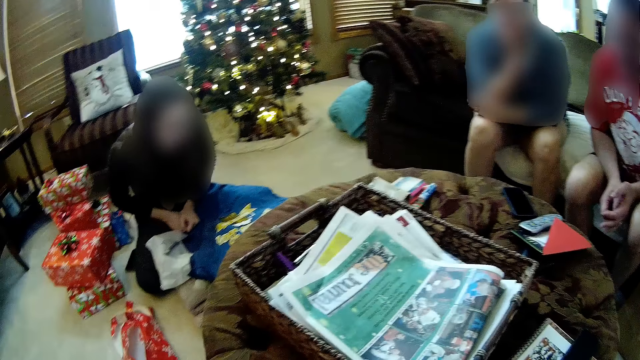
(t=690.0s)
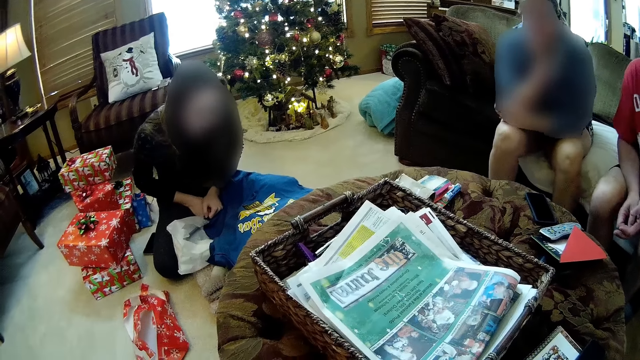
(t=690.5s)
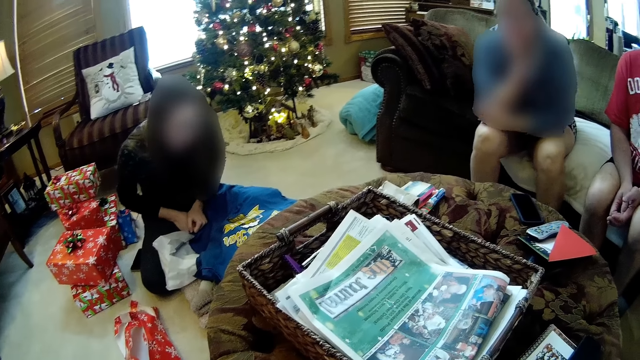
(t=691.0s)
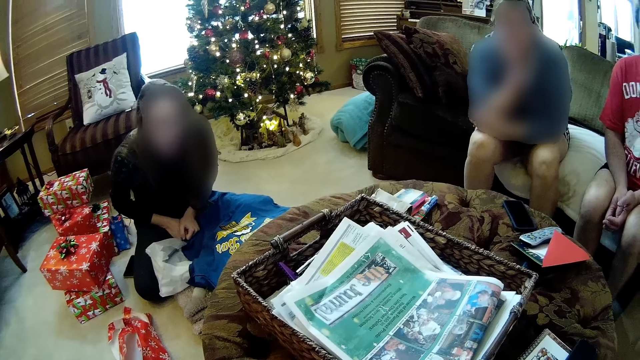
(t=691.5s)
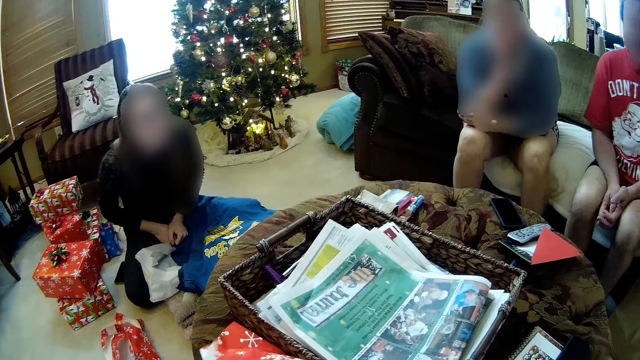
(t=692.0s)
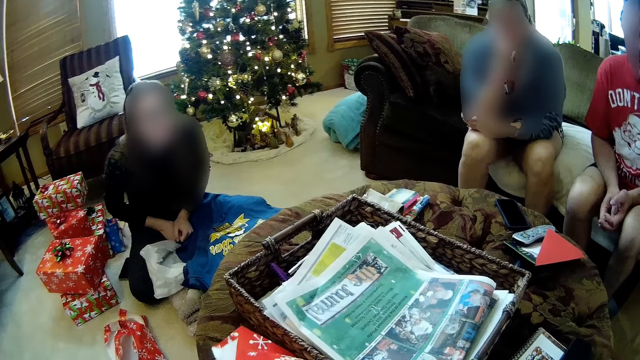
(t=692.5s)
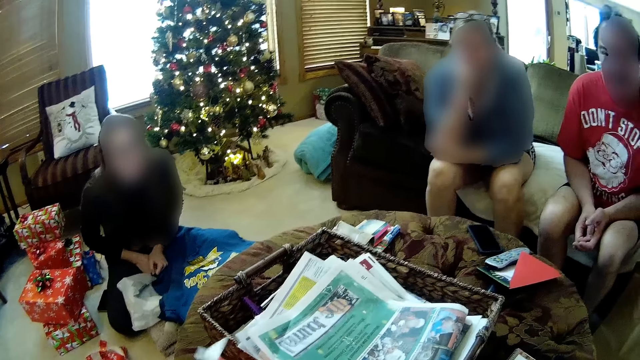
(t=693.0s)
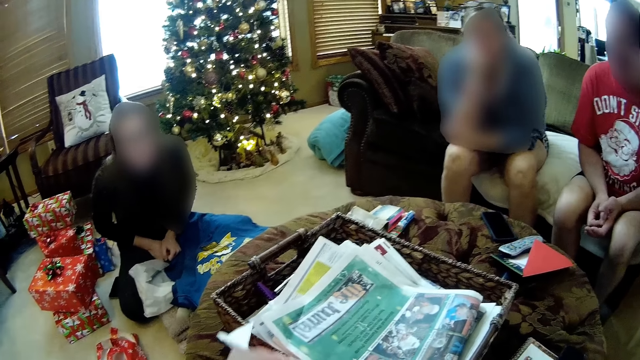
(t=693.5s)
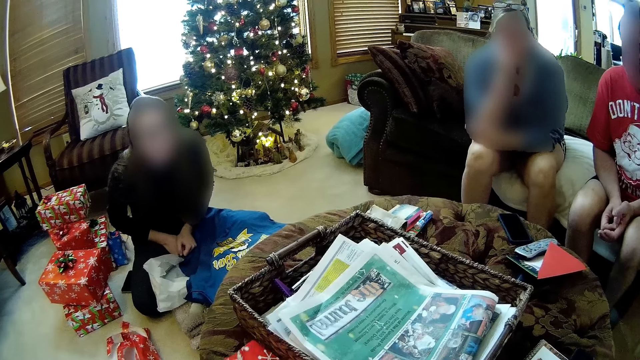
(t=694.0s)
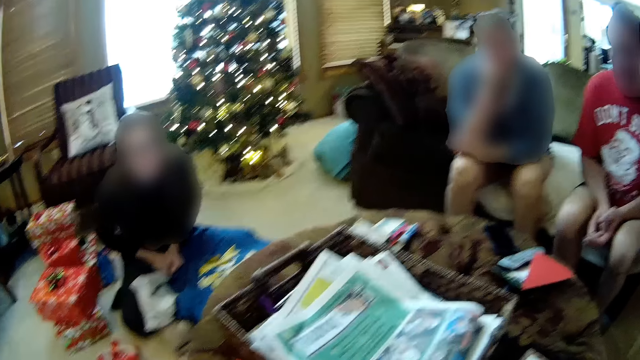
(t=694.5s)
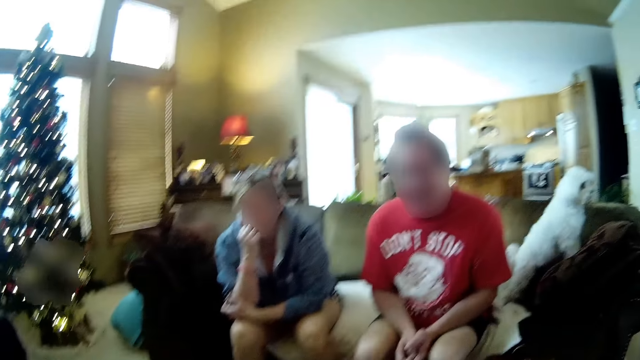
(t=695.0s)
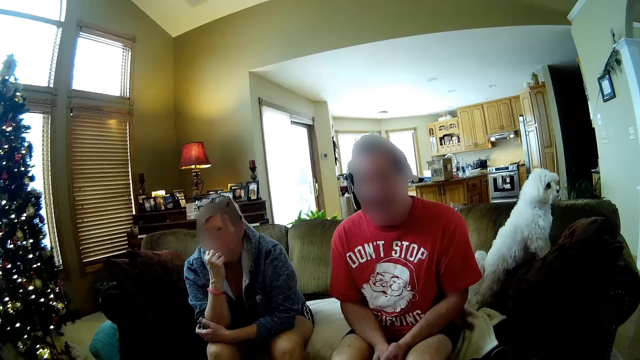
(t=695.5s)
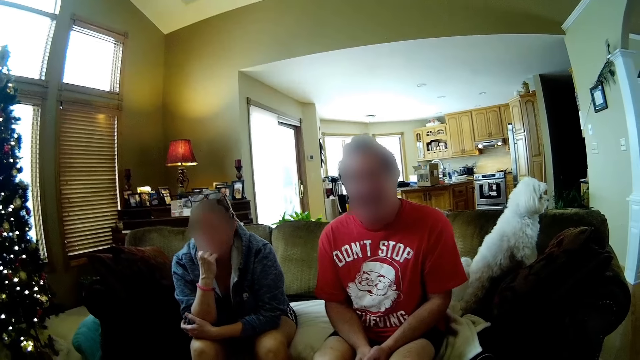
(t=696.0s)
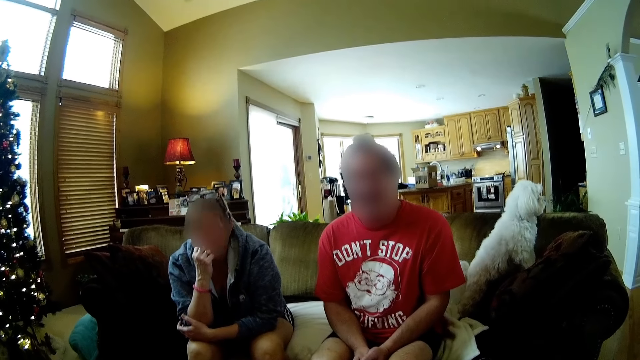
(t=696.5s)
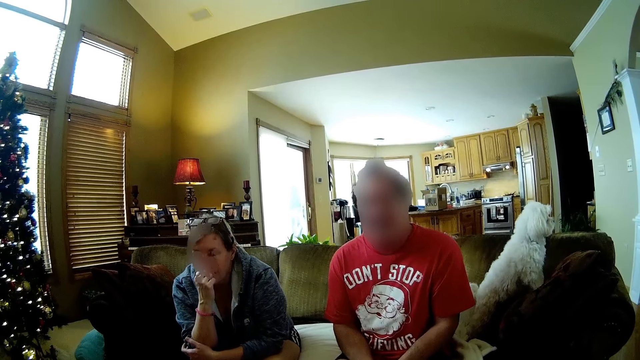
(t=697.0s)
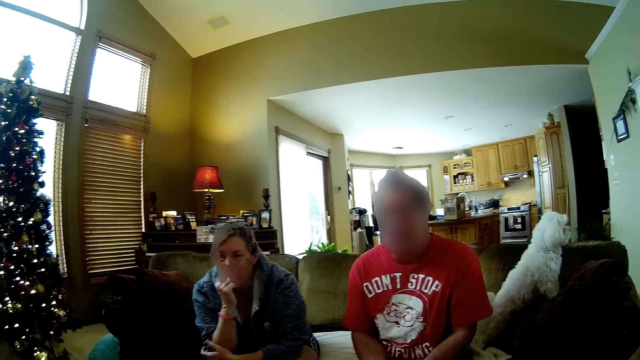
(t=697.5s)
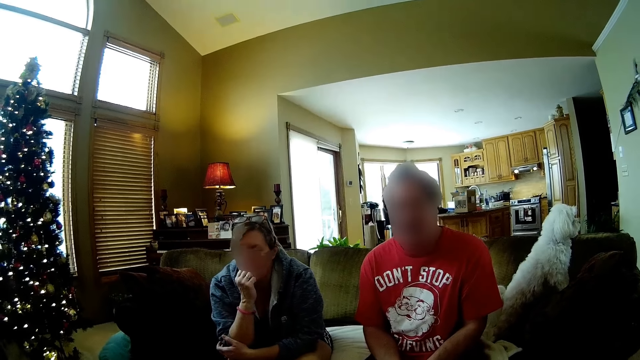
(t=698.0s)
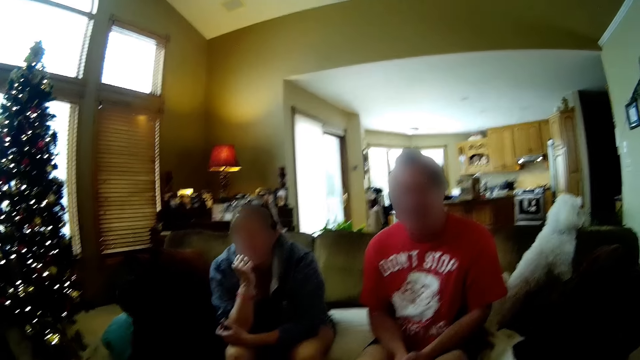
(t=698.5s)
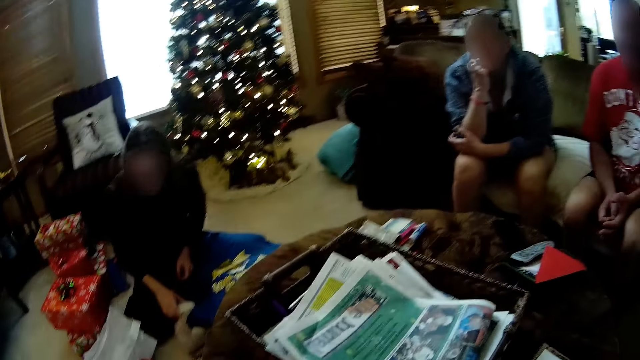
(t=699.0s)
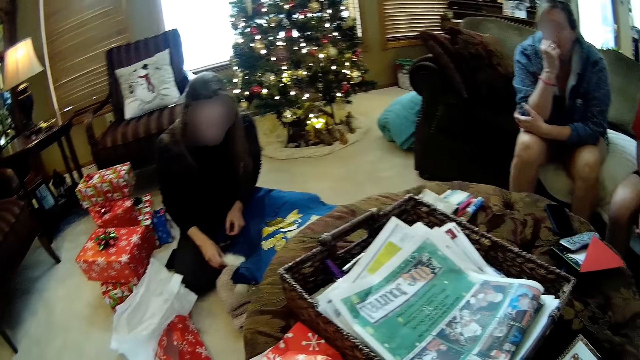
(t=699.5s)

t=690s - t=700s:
The camera wearer puts a gift box on the table. They converse with a man and a woman.

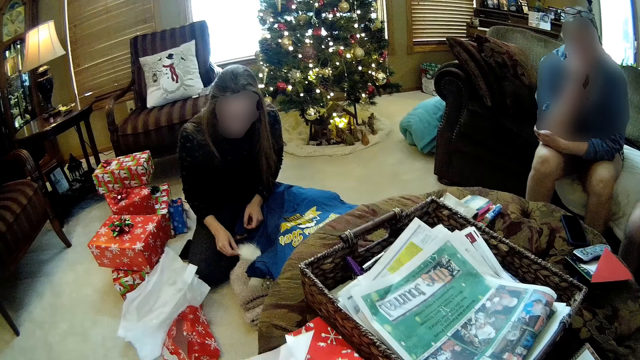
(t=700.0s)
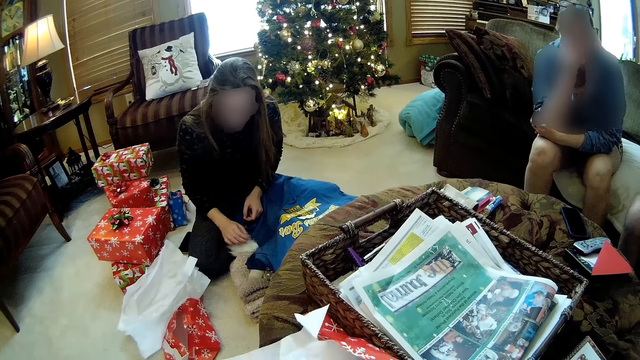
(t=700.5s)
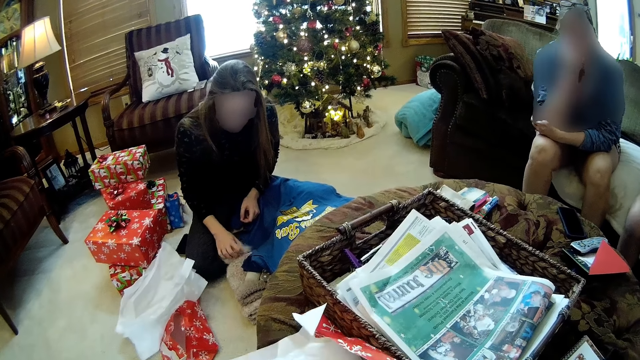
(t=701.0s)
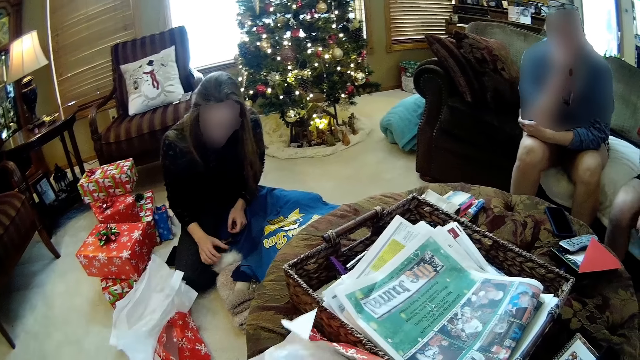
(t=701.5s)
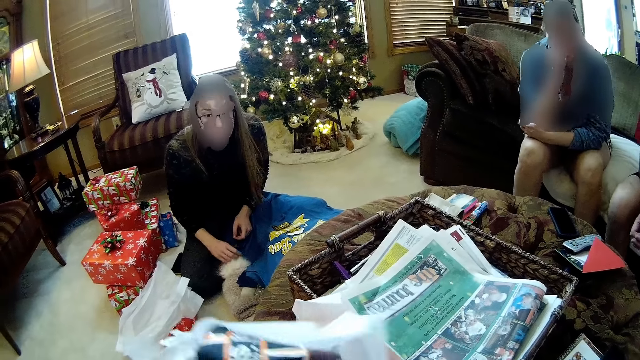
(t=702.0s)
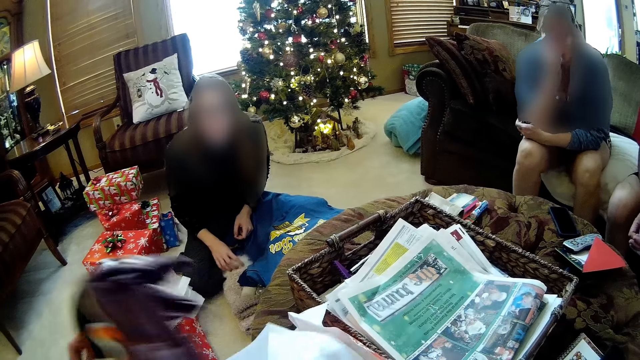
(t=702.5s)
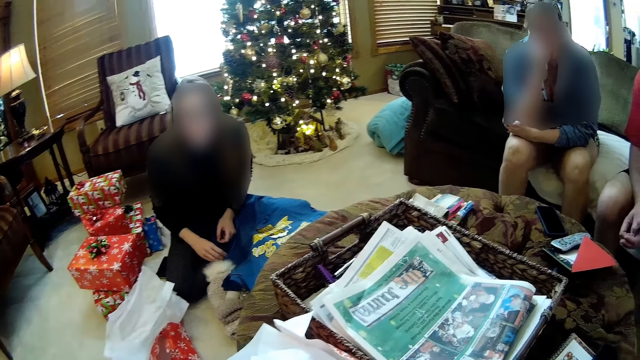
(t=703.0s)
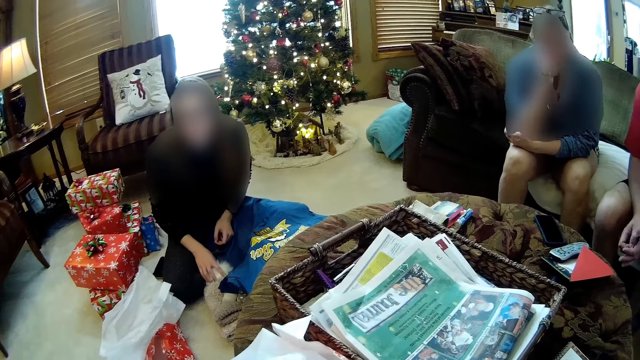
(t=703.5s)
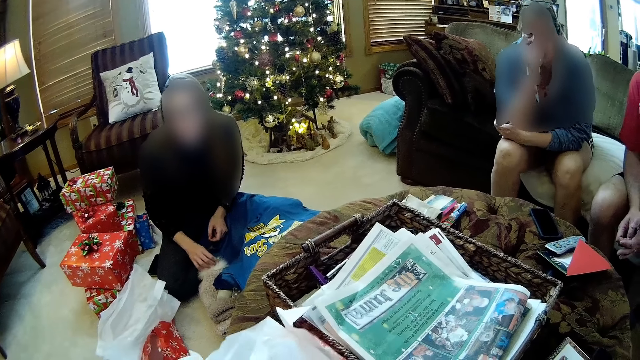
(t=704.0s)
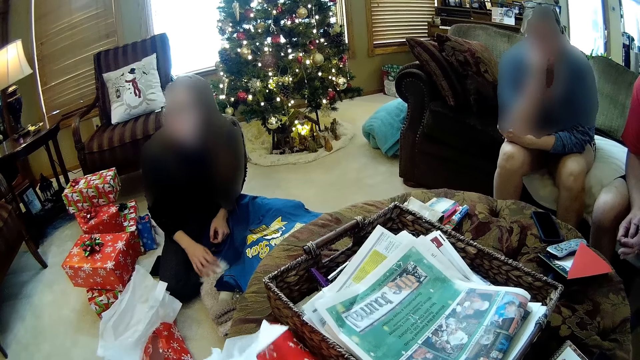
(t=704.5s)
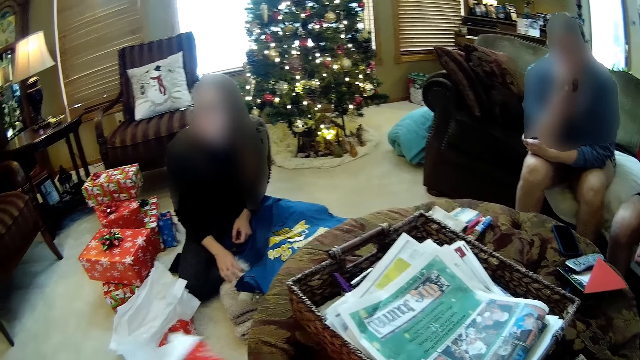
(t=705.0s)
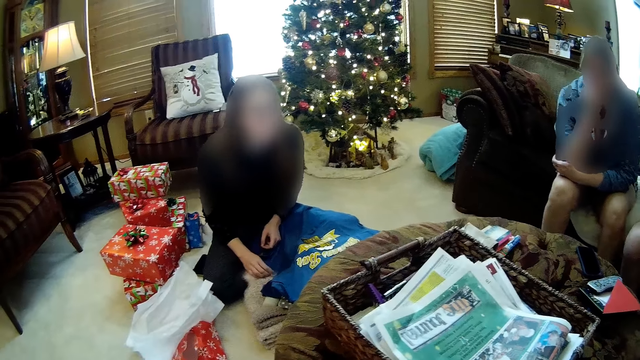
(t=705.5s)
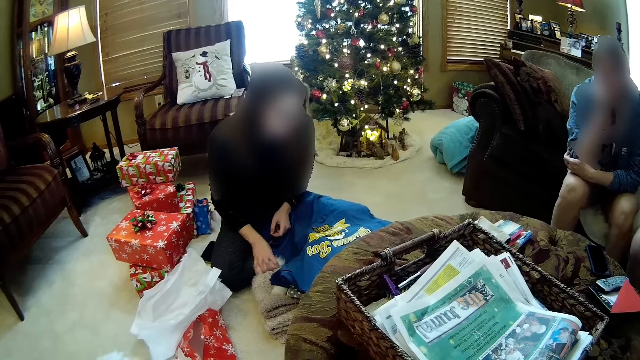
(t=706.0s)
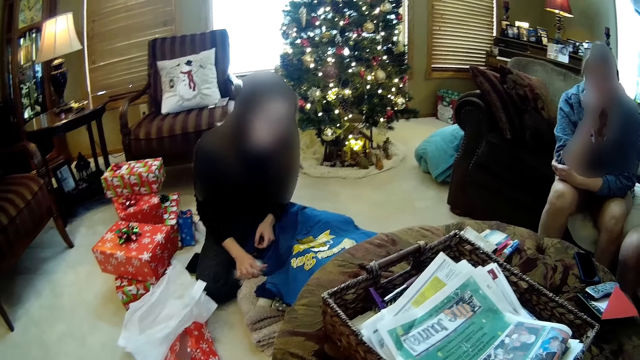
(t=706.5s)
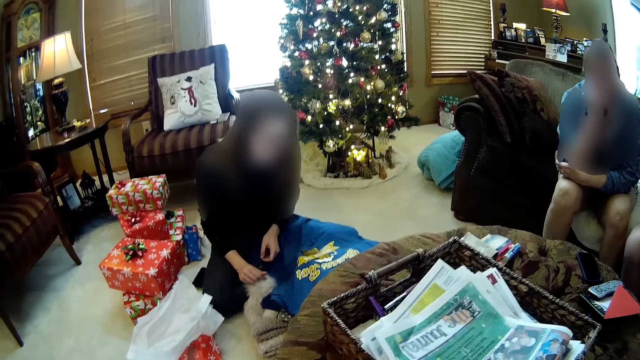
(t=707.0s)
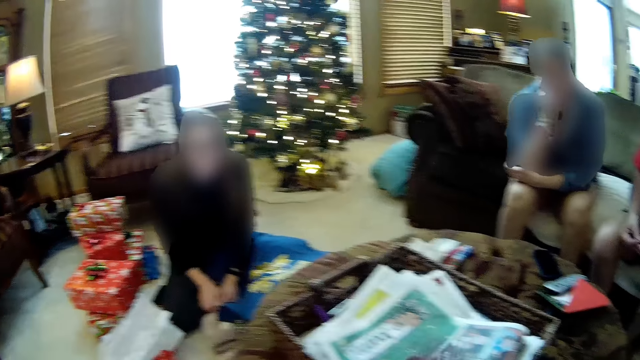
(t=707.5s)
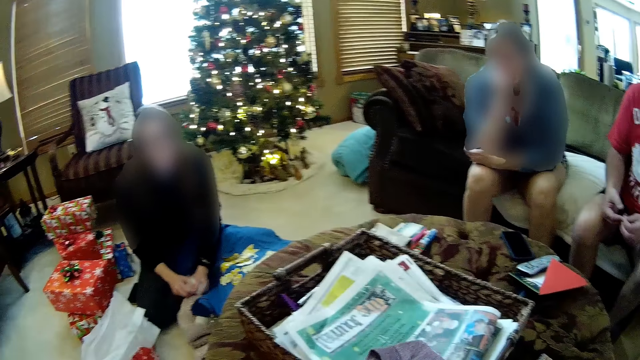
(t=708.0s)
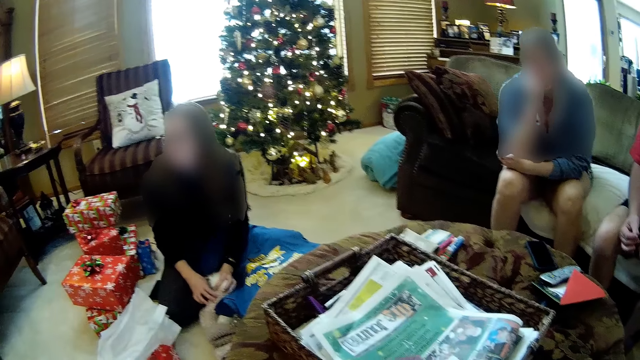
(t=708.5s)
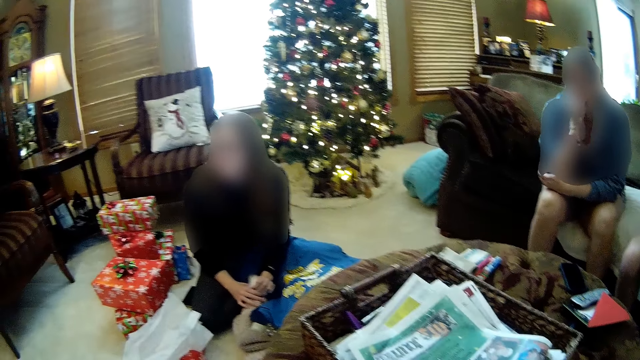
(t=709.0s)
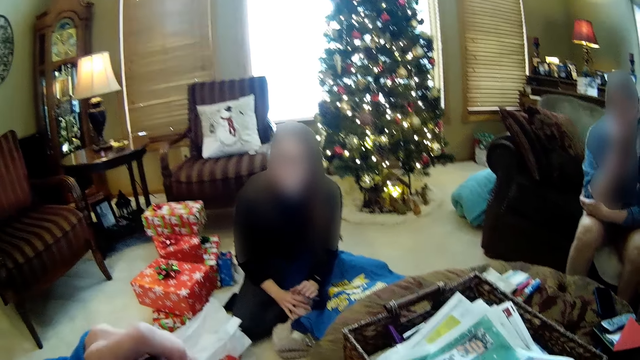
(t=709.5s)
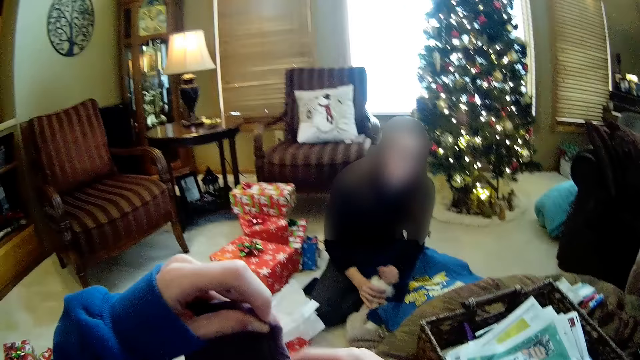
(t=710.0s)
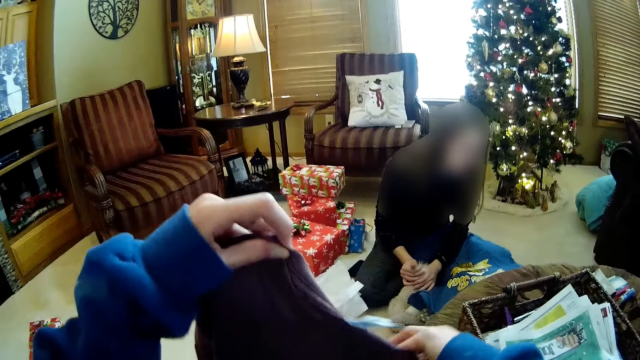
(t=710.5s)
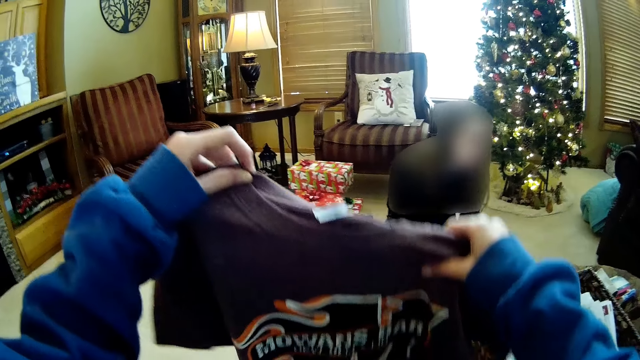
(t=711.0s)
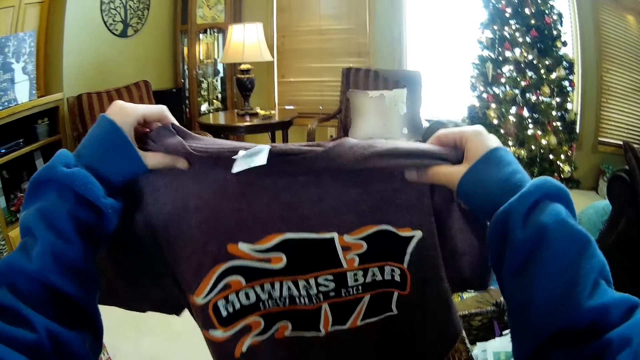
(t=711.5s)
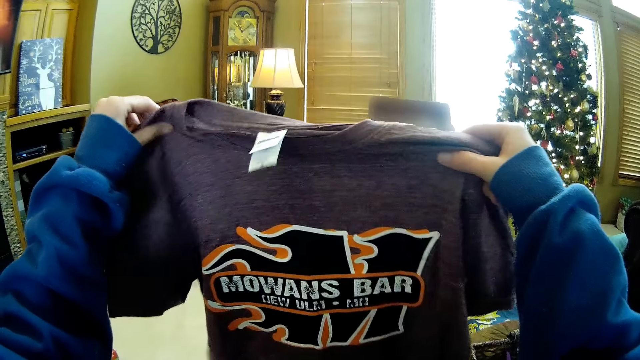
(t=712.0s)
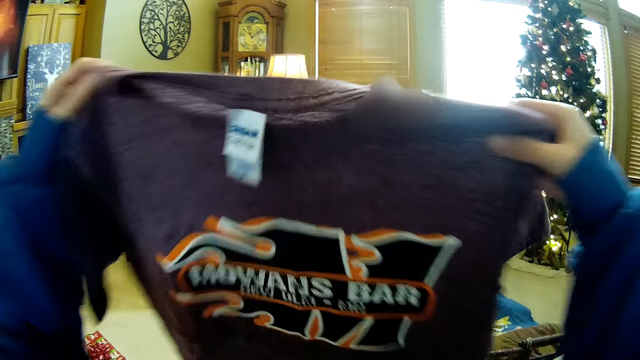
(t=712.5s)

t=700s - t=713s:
The camera wearer looks at a woman. She removes a cloth from a paper on the table with her left hand. The woman converses with the camera wearer. The camera wearer picks up a newspaper from the table. The woman converses with the camera wearer. The camera wearer holds the cloth with her hands. She lifts a t-shirt.
